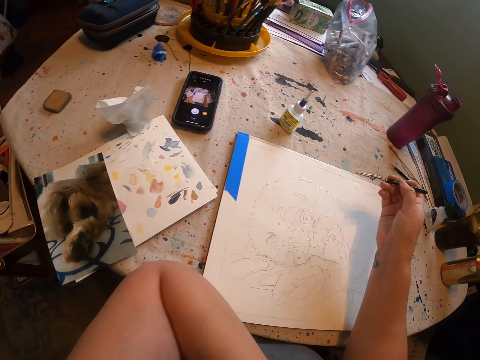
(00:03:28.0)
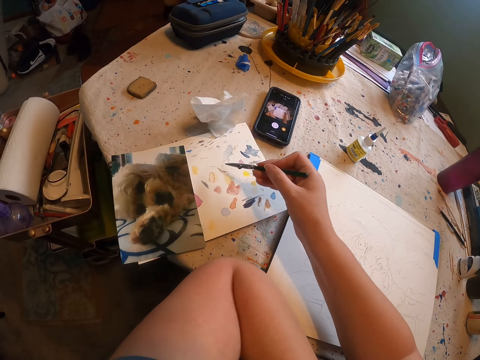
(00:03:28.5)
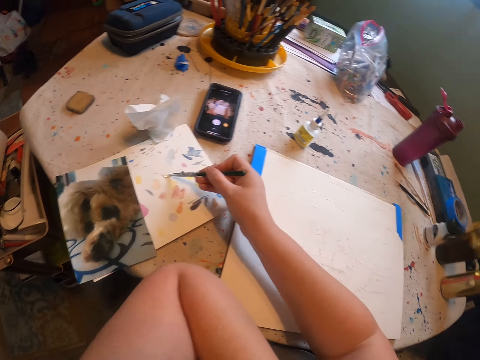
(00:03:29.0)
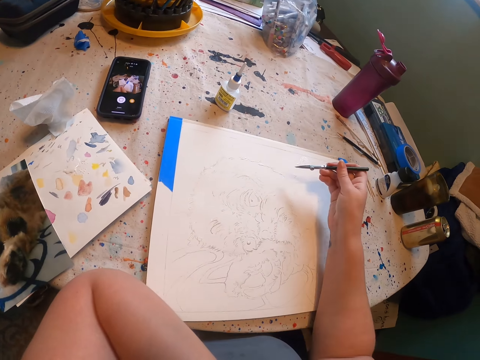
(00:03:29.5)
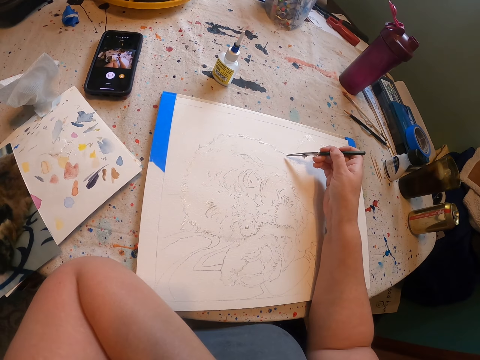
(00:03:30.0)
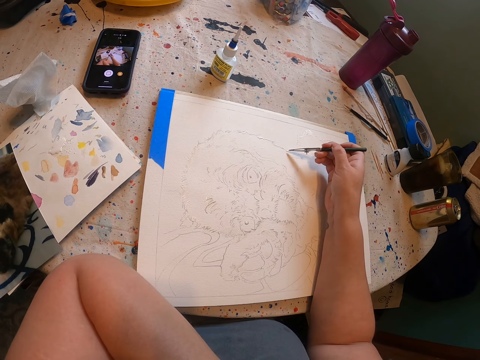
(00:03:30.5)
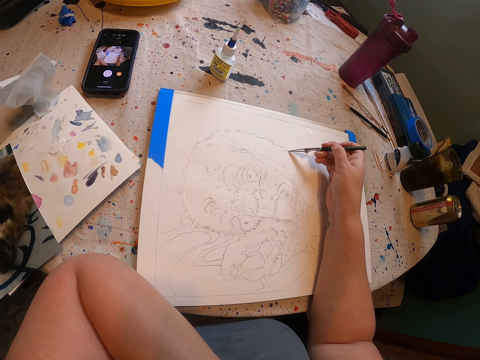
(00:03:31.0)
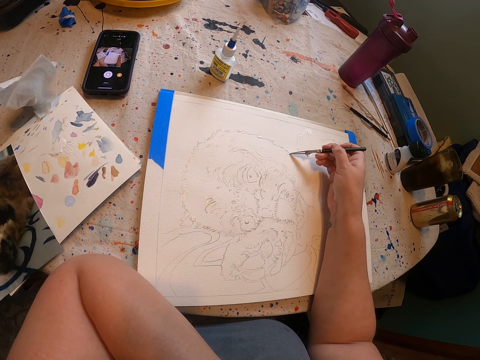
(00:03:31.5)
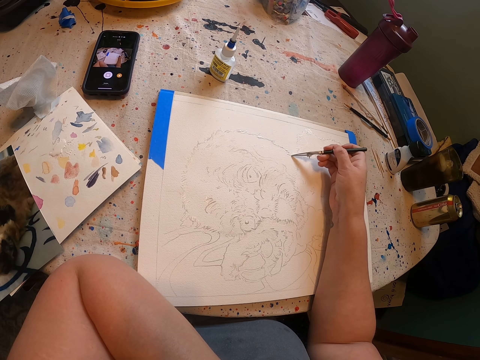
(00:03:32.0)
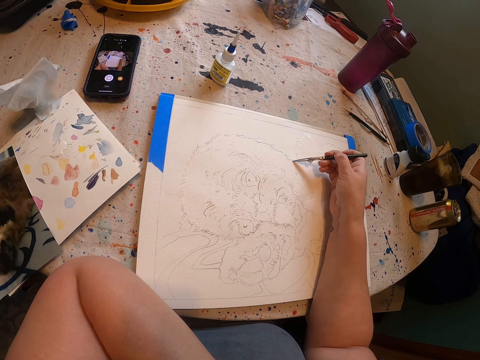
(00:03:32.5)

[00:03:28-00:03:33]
The camera wearer puts the paints on the painting pen. They draw a dog on the paper.

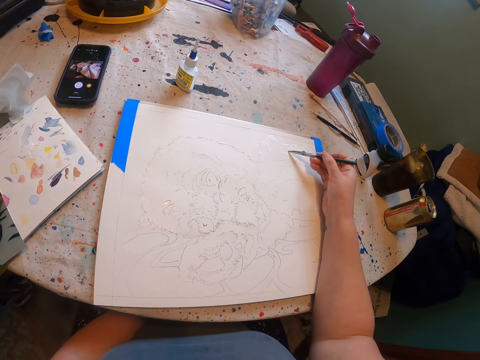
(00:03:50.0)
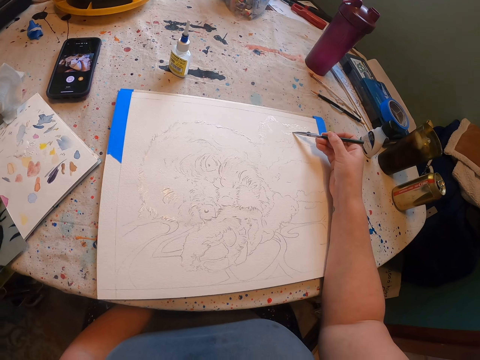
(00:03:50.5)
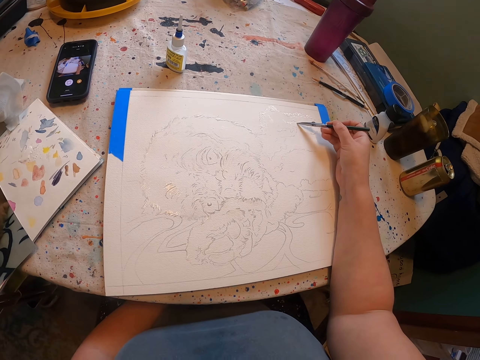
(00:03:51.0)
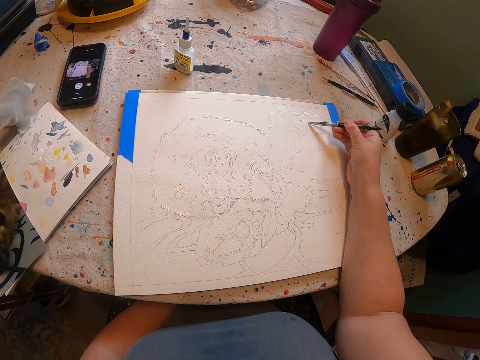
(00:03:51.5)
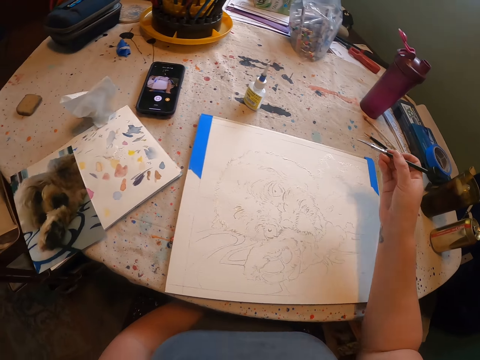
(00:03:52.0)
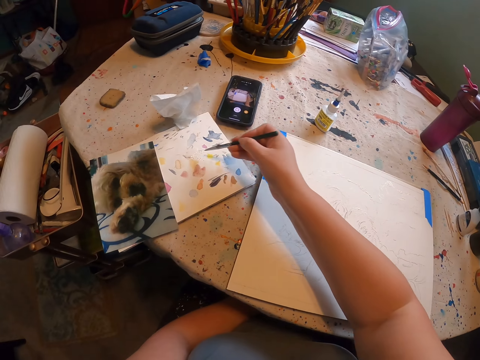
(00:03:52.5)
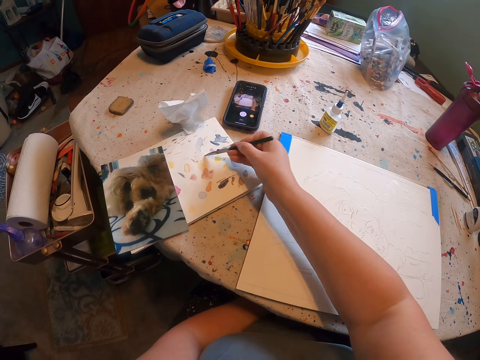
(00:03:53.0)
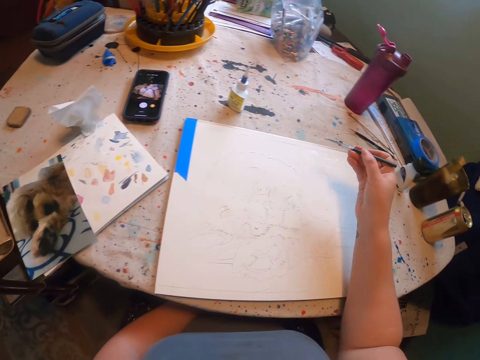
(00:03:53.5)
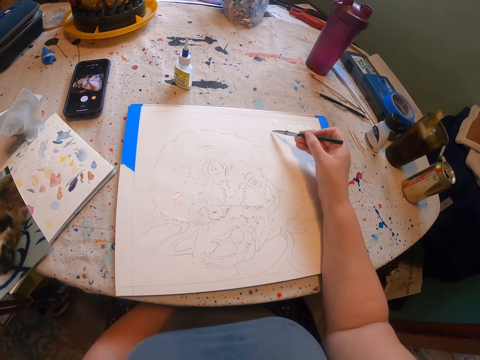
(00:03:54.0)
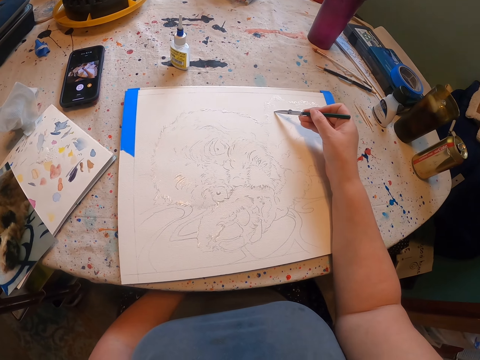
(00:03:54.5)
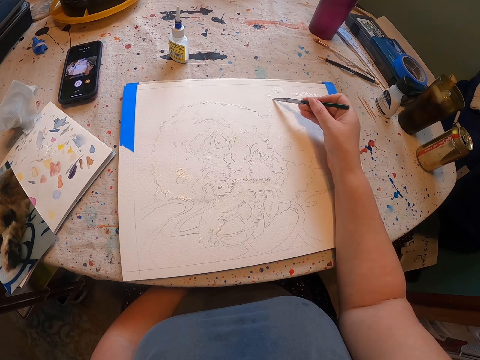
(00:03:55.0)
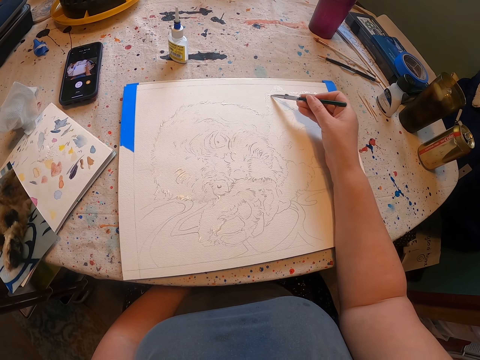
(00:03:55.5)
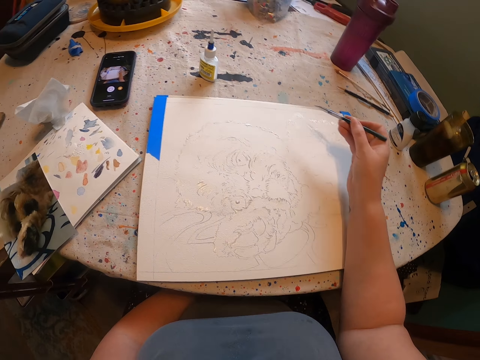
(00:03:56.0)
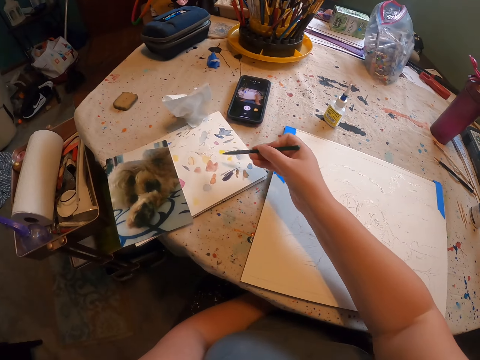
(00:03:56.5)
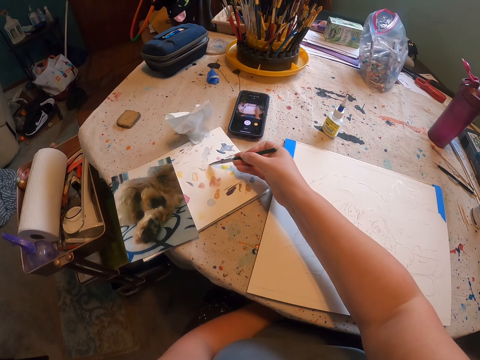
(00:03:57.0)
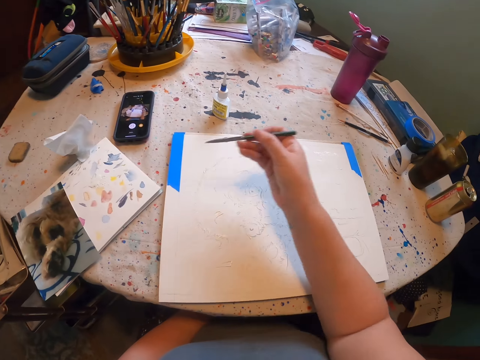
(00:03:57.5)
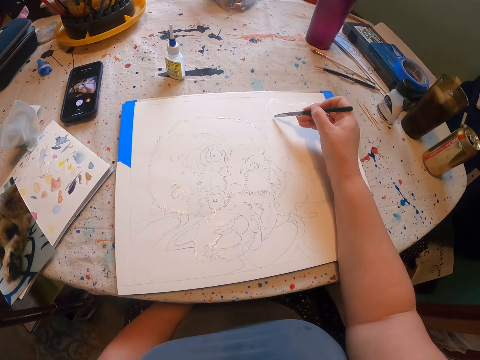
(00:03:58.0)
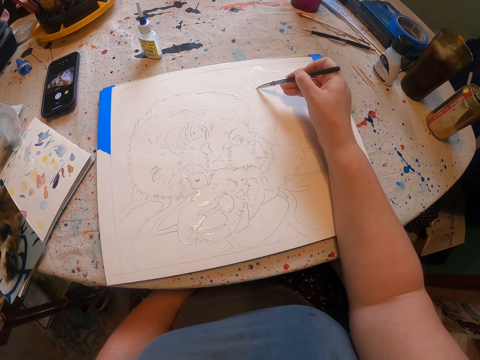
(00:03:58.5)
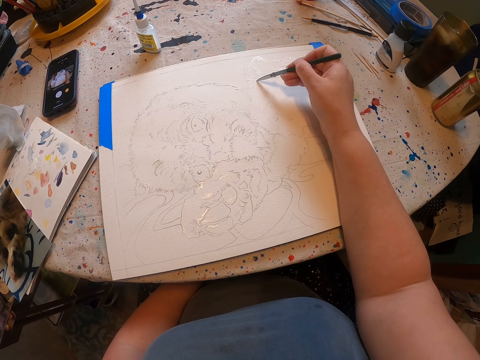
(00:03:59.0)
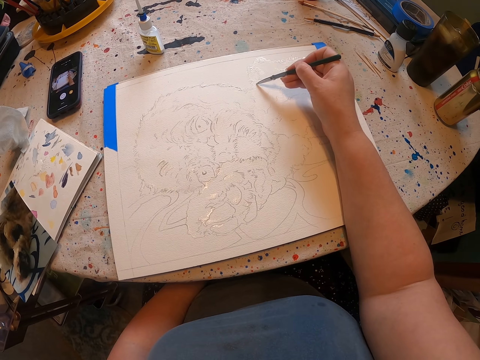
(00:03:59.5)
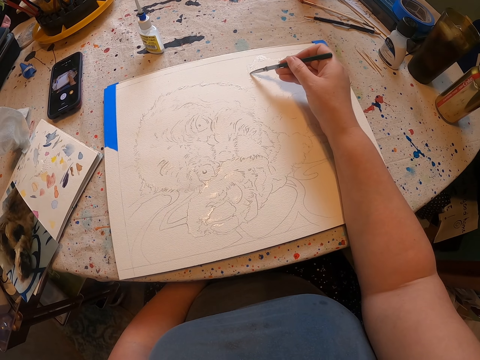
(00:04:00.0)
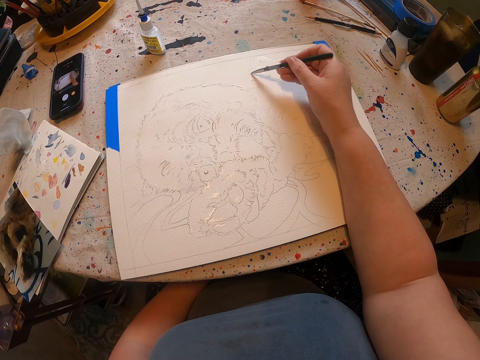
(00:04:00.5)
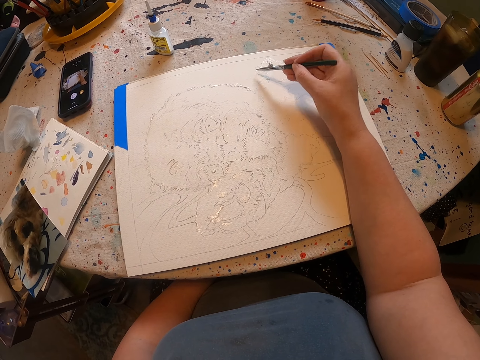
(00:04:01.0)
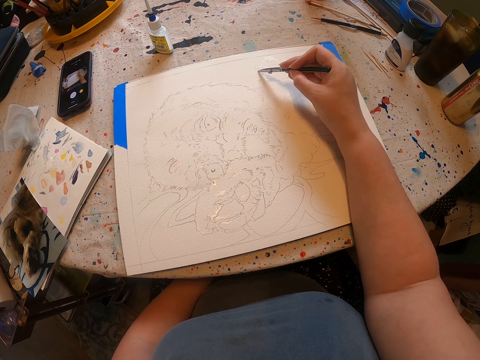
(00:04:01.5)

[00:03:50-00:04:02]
The camera wearer draws a dog on the paper. They put the paints on the painting pen. They draw the dog on the paper. They put the paints on the painting pen. They draw the dog on the paper.

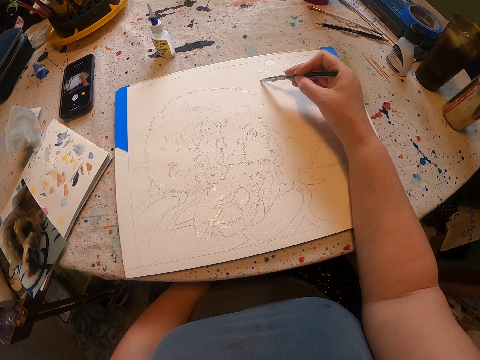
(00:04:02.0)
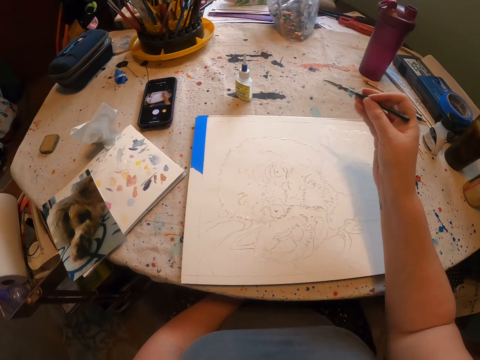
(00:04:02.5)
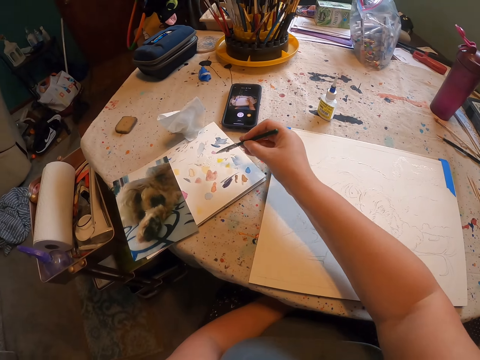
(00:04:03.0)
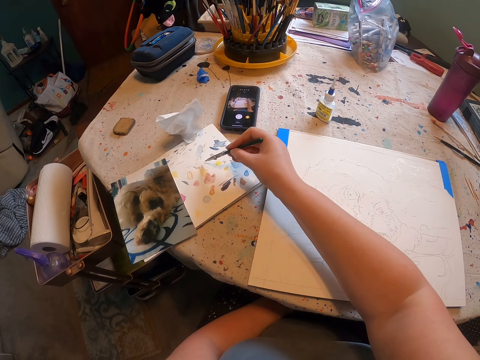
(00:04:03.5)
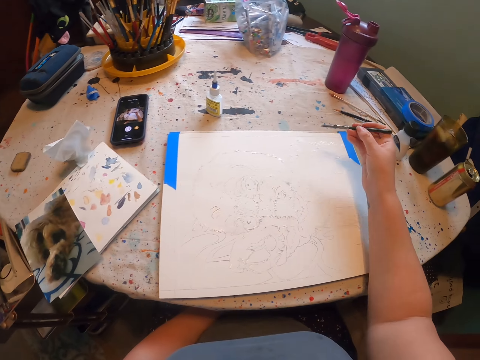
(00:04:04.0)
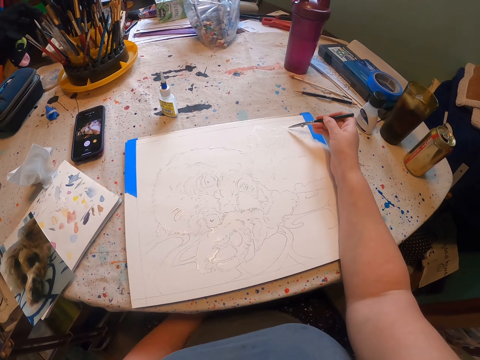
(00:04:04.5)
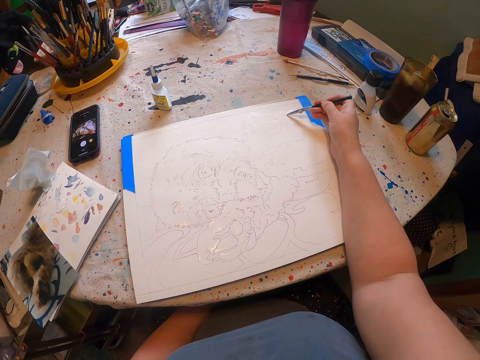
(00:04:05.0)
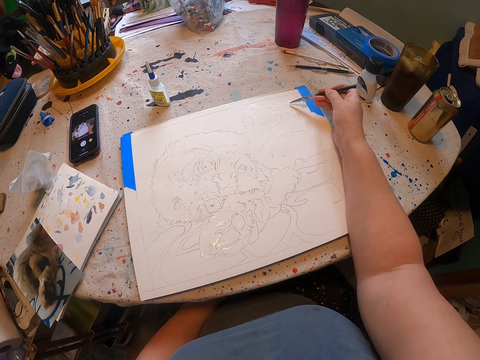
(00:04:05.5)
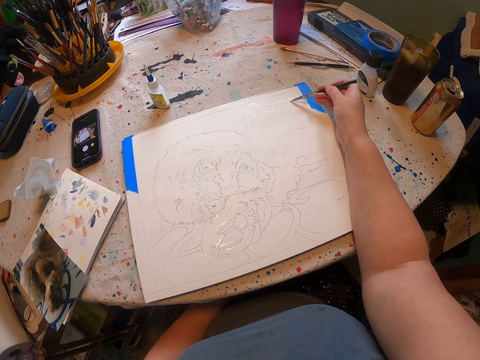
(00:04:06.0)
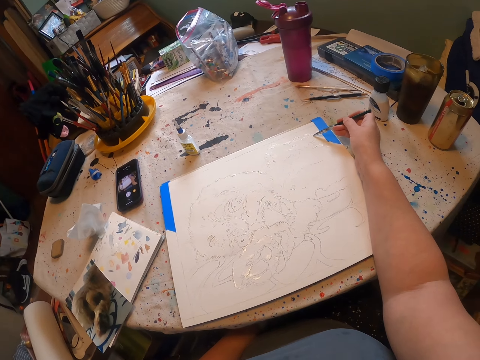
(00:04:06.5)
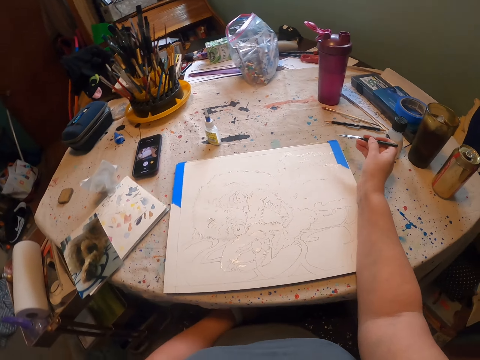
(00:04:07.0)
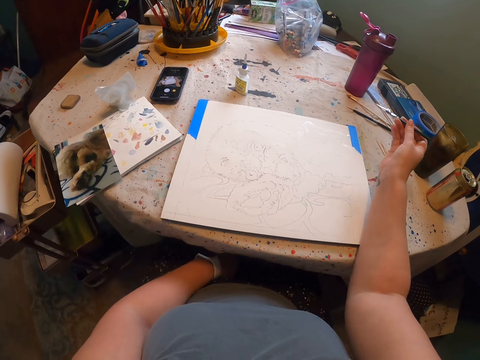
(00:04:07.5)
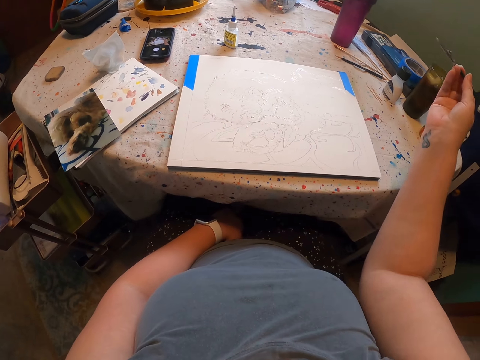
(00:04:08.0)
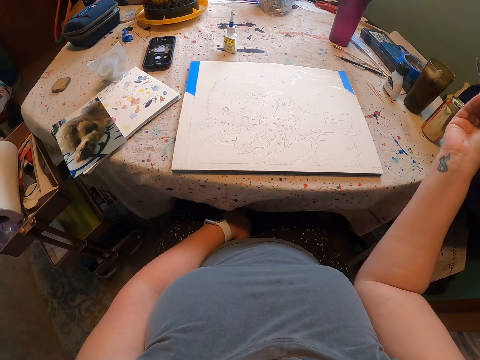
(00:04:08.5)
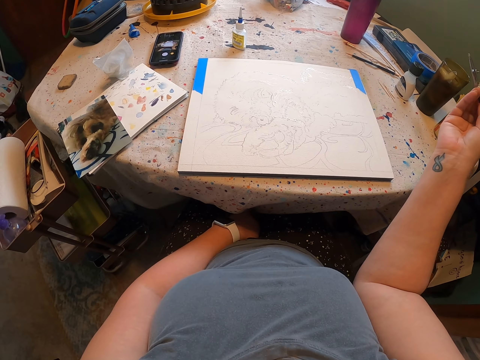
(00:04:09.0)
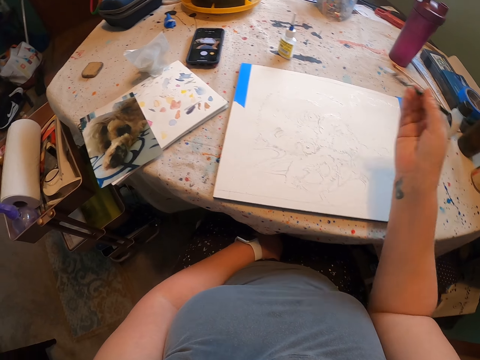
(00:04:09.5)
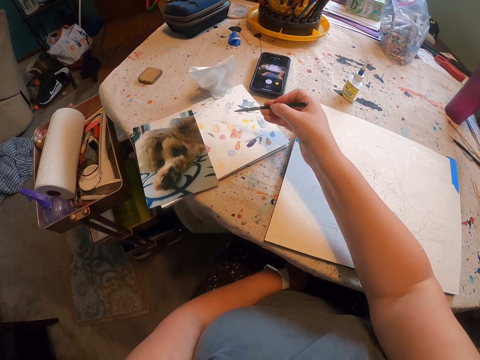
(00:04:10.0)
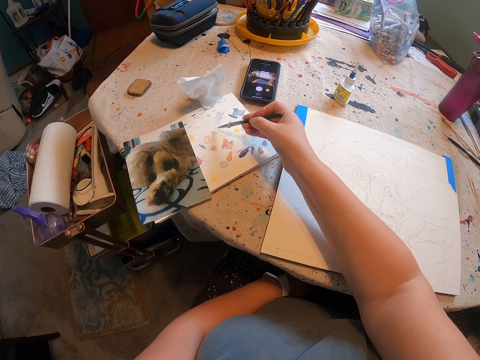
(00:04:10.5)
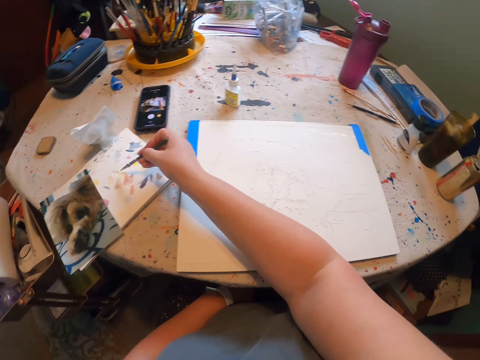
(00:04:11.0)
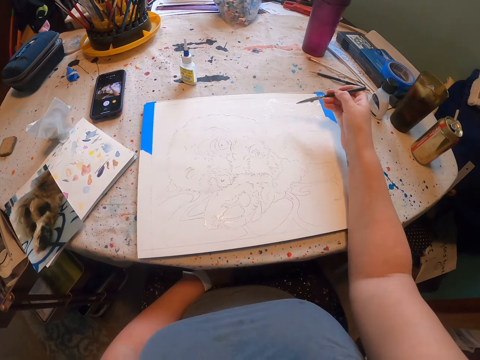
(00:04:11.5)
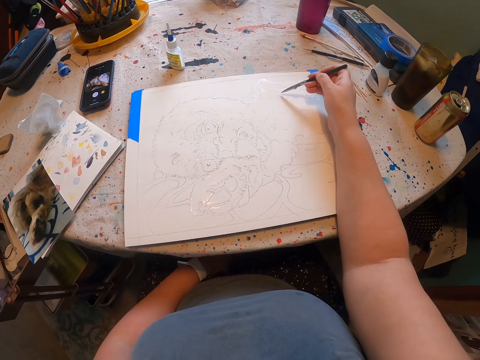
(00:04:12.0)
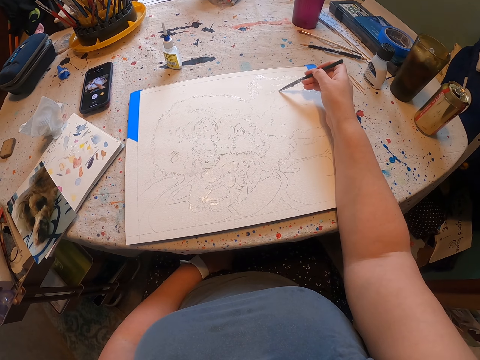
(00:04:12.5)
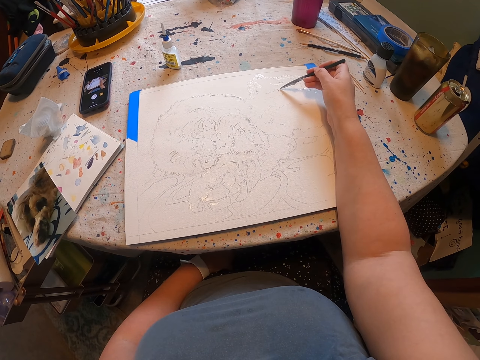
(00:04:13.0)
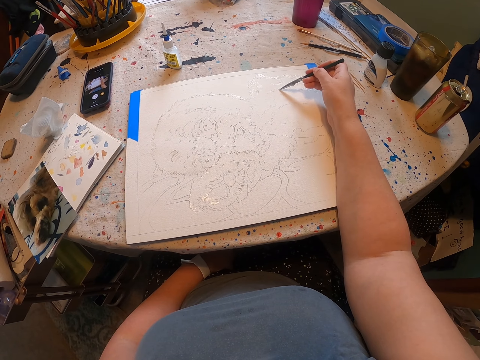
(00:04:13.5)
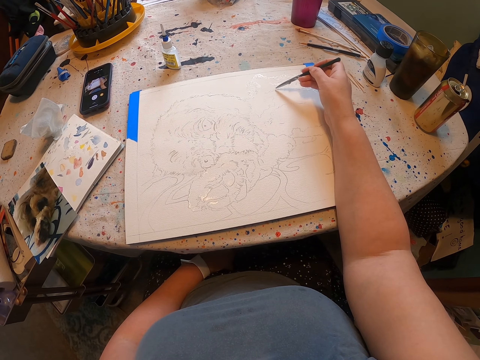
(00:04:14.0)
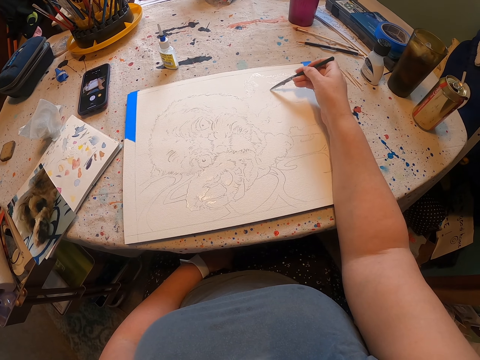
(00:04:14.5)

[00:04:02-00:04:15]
The camera wearer puts the paints on the painting pen. They draw a dog on the paper. They put the paints on the painting pen. They draw the dog on the paper.
